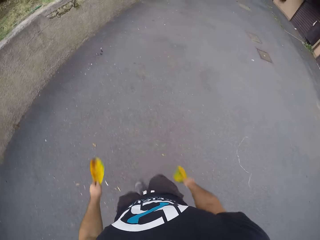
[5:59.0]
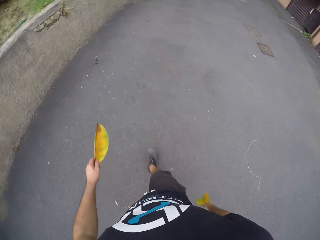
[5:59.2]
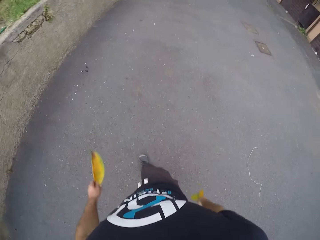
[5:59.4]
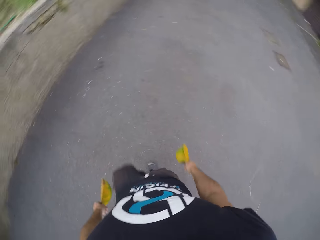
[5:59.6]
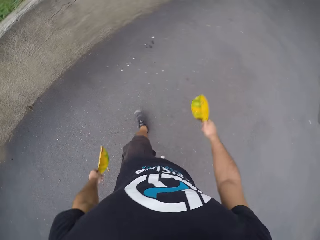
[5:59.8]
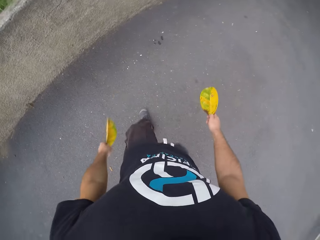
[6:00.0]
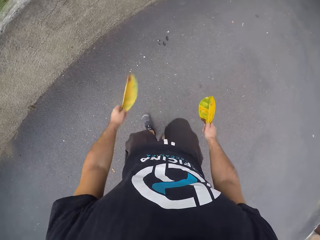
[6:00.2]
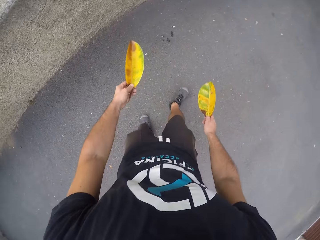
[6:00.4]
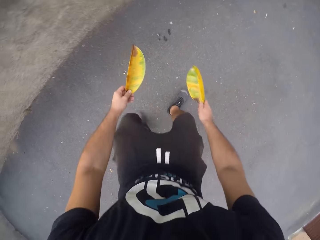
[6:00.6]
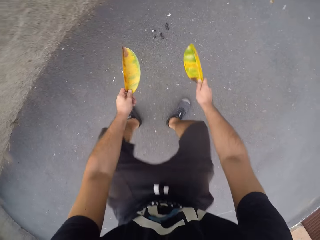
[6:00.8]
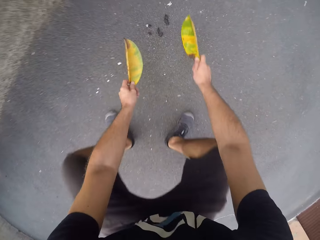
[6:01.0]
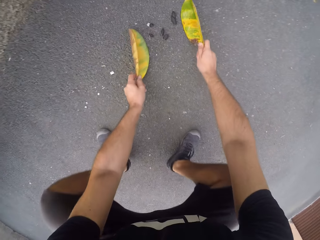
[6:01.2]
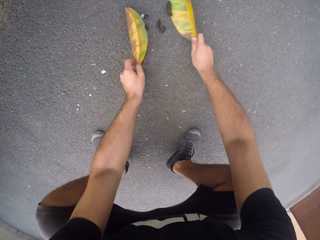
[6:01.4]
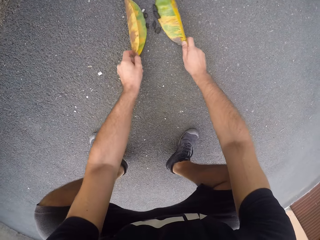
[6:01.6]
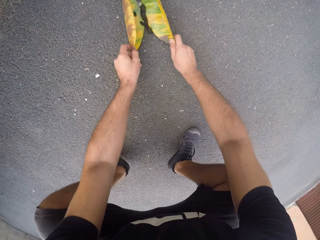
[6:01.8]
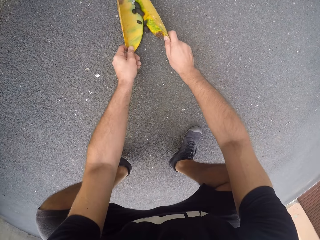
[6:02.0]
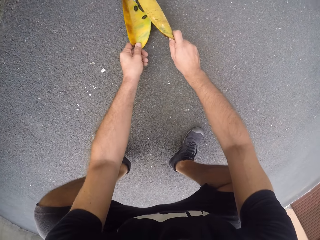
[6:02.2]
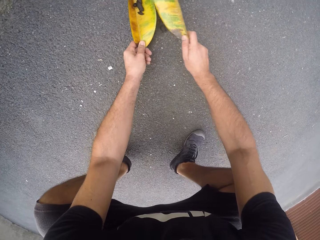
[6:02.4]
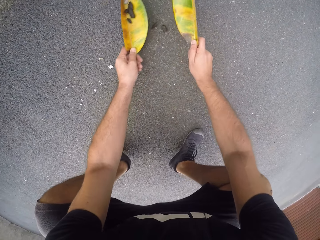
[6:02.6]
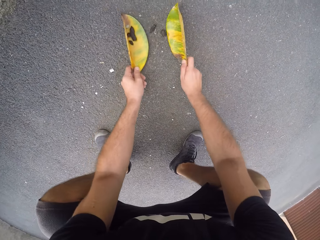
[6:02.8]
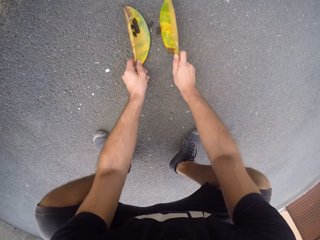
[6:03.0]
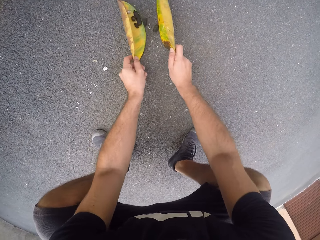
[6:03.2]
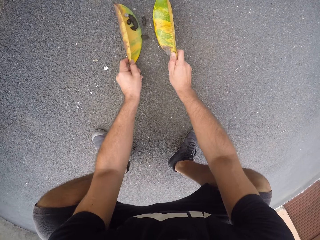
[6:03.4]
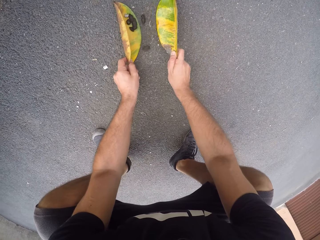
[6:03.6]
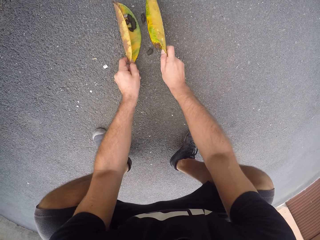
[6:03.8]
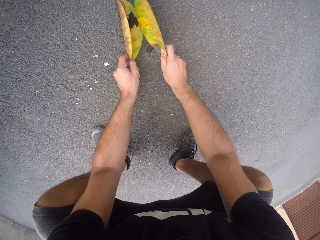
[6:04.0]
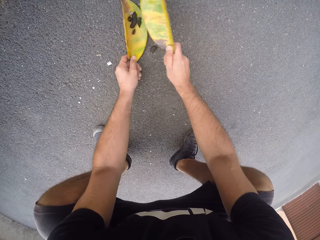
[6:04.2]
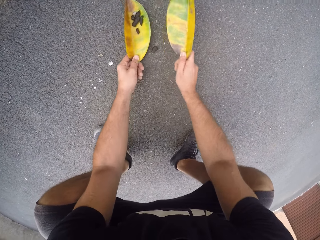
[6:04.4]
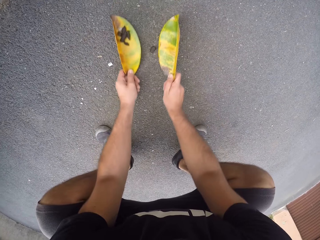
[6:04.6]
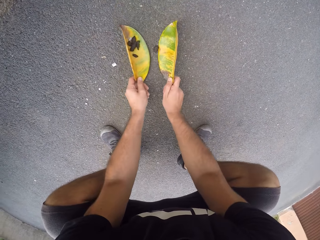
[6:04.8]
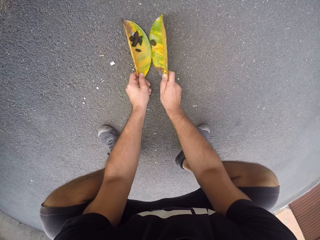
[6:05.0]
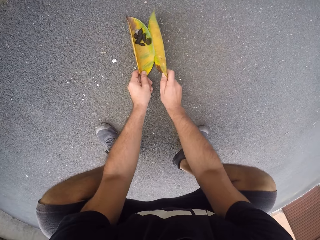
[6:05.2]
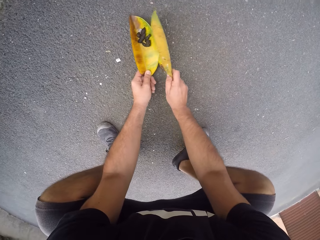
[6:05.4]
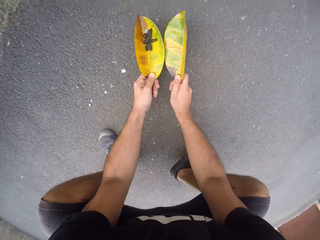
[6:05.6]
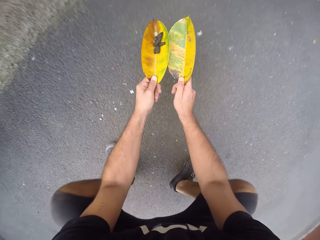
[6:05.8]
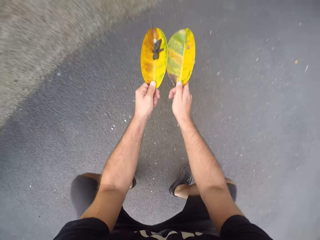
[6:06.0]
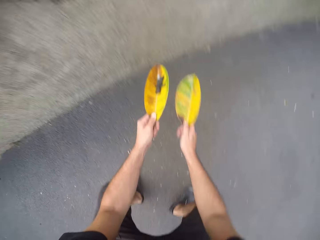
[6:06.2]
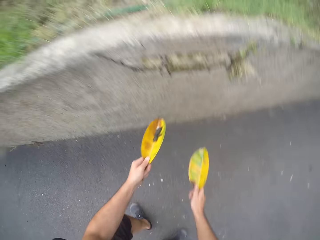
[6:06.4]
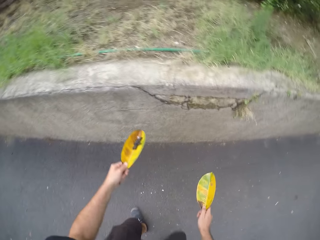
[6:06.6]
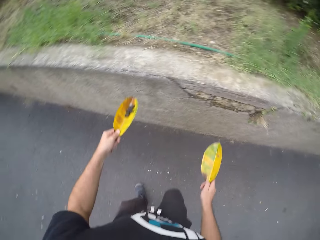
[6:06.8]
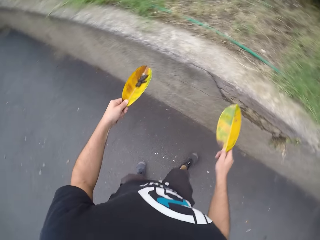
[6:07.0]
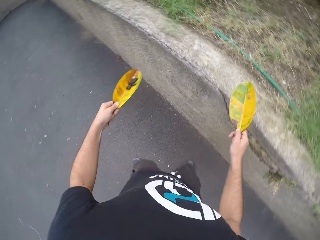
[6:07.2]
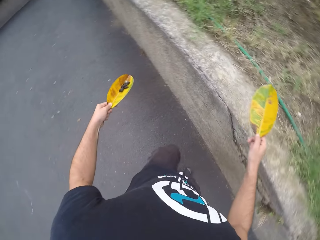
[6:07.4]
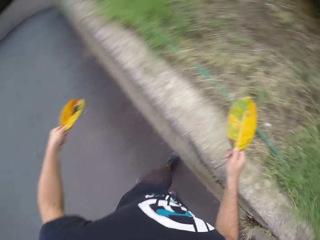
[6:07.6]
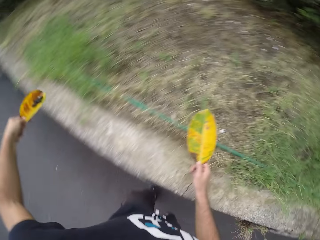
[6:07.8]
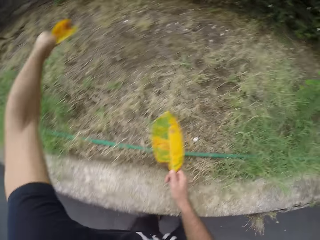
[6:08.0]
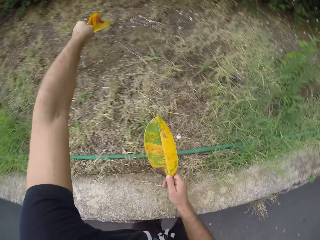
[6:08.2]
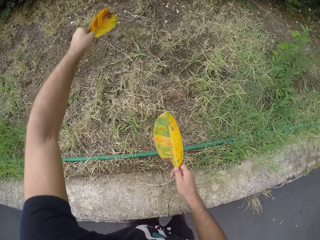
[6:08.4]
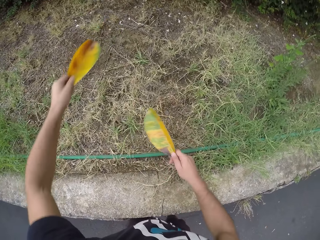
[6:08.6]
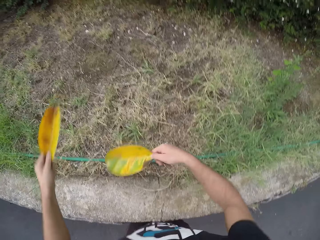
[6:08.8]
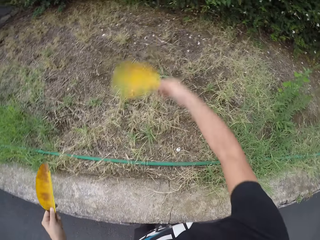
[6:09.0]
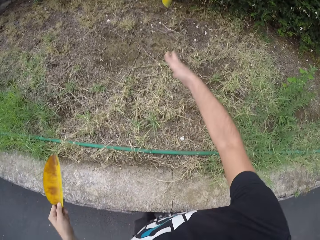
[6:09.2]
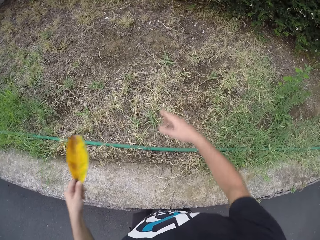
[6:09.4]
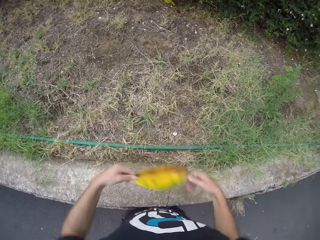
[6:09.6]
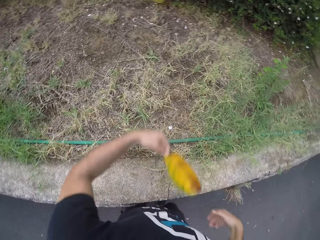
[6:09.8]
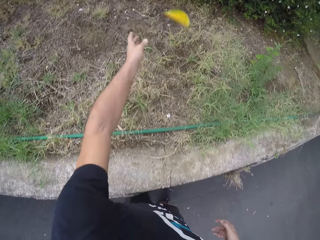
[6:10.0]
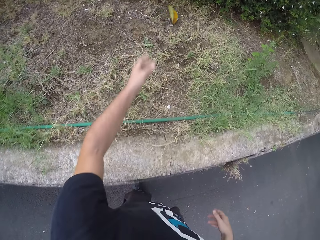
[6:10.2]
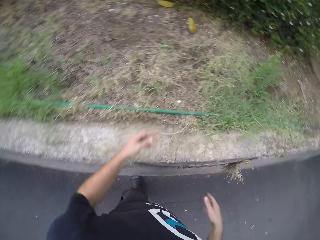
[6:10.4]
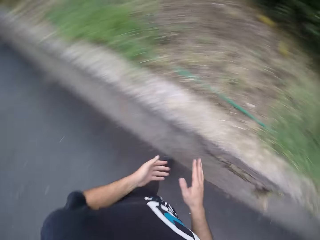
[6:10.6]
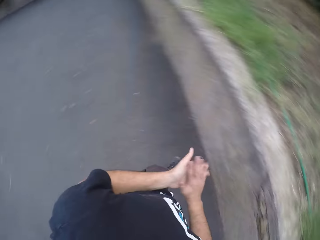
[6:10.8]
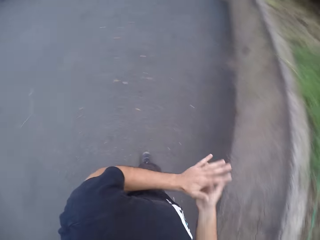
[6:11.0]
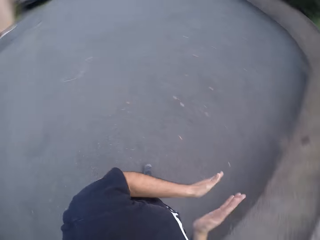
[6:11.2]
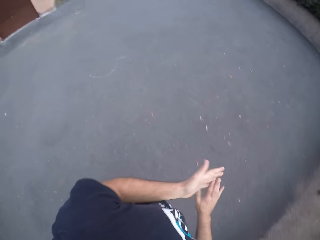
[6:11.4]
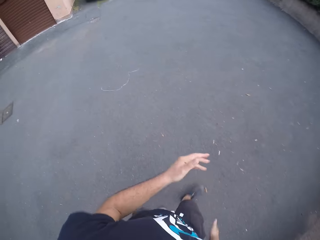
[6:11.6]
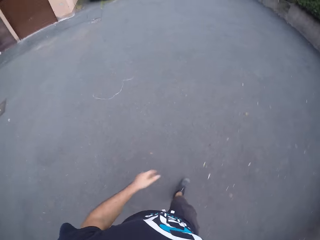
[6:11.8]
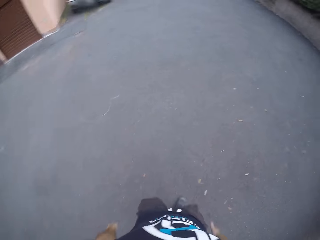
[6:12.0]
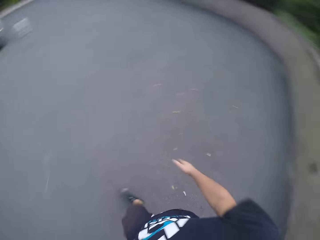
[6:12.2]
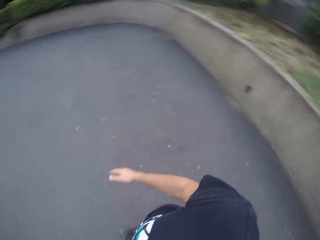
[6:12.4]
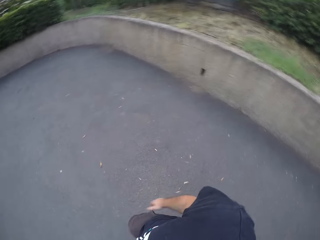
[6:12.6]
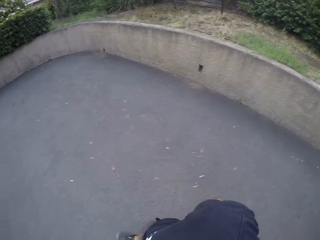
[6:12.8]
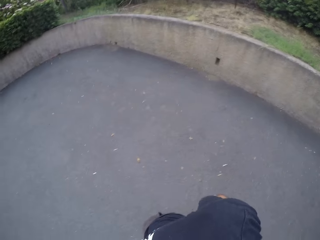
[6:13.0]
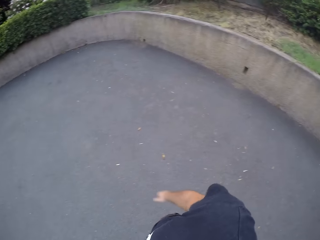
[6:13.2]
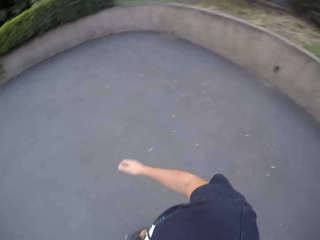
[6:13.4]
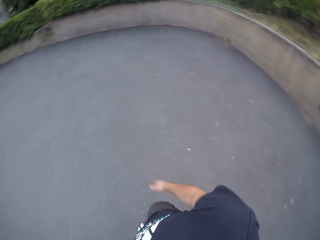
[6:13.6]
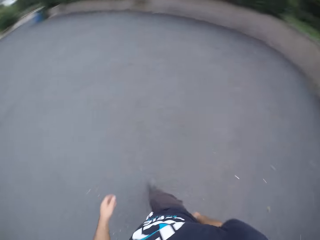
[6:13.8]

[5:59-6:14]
The camera wearer packs dog poo from the ground with the leaves in his hands. He throws the dog poo in the leaf in his left hand into a bush. He throws the leaf in his right hand into the bush. He throws the leaf in his left hand into the bush. He rubs his hands against each other. He taps his hand.

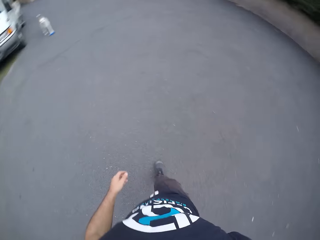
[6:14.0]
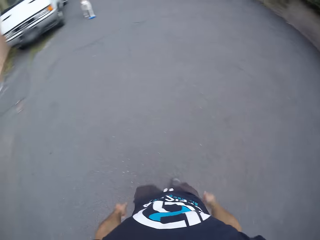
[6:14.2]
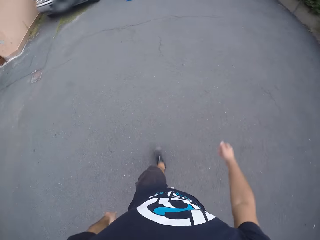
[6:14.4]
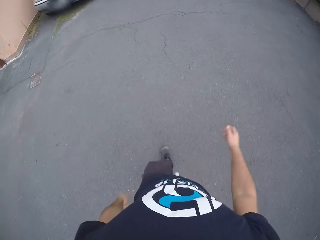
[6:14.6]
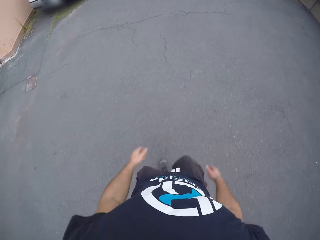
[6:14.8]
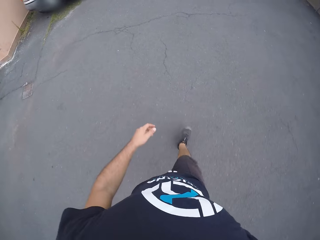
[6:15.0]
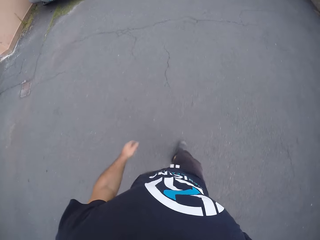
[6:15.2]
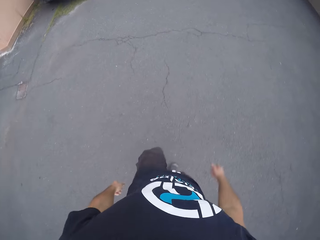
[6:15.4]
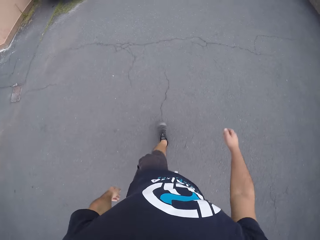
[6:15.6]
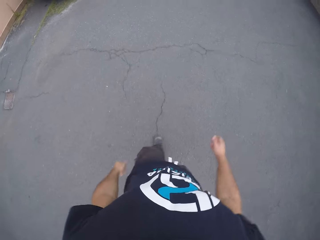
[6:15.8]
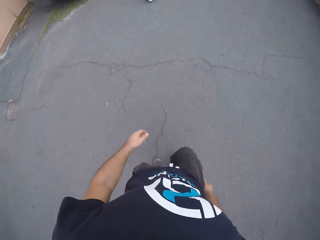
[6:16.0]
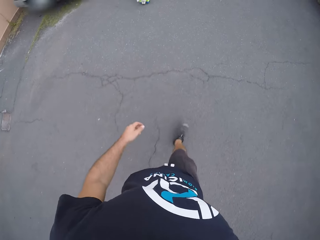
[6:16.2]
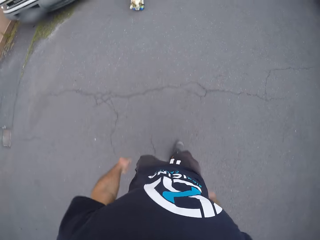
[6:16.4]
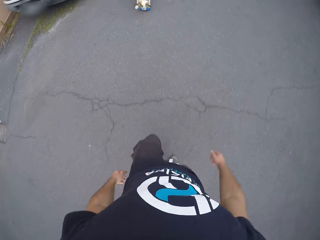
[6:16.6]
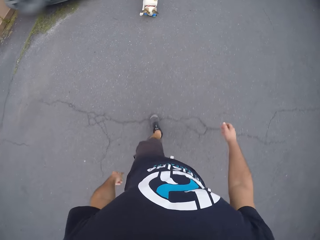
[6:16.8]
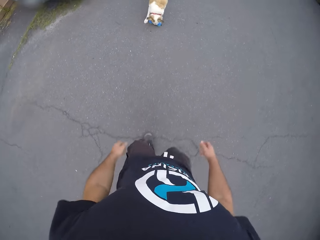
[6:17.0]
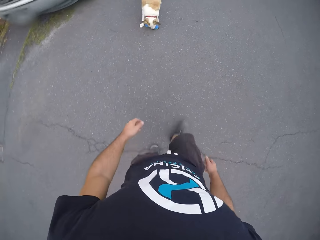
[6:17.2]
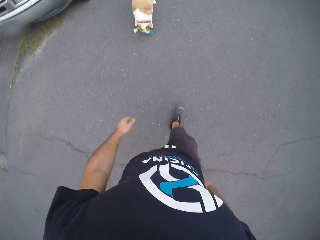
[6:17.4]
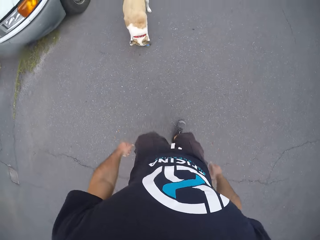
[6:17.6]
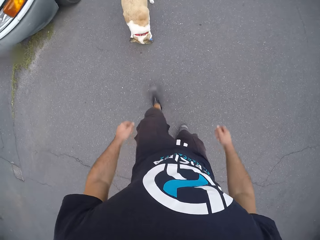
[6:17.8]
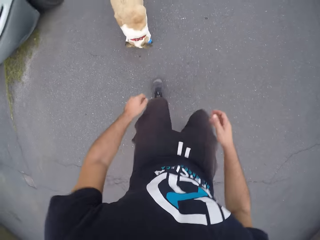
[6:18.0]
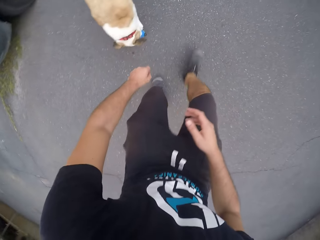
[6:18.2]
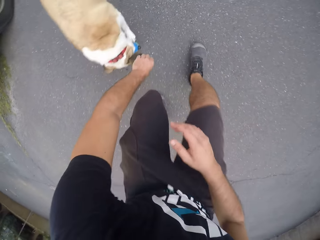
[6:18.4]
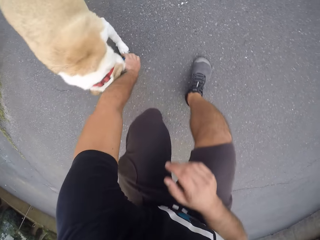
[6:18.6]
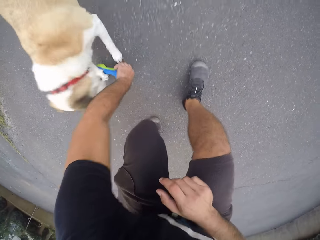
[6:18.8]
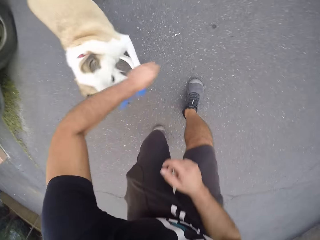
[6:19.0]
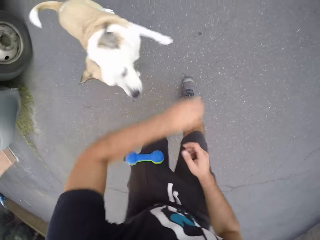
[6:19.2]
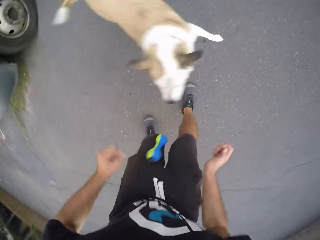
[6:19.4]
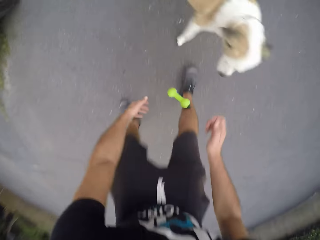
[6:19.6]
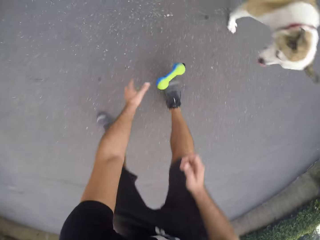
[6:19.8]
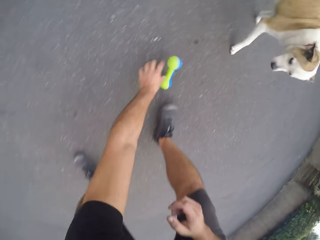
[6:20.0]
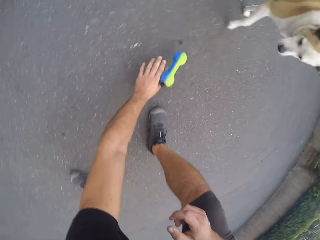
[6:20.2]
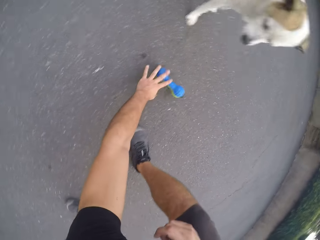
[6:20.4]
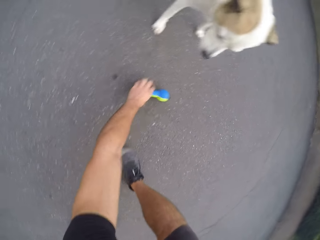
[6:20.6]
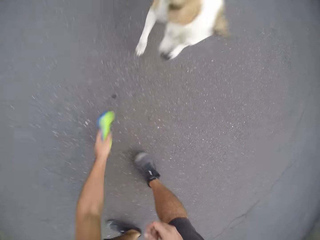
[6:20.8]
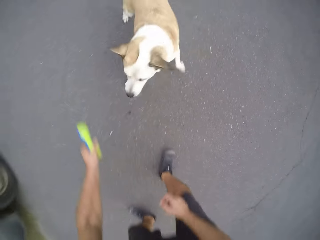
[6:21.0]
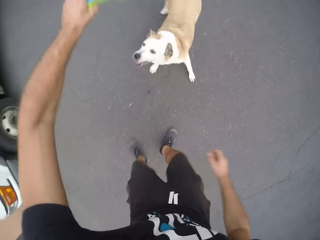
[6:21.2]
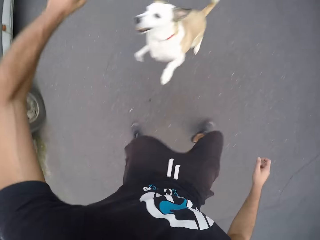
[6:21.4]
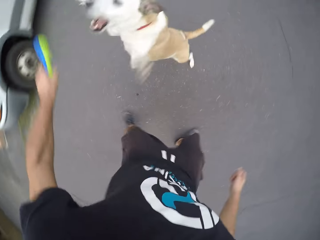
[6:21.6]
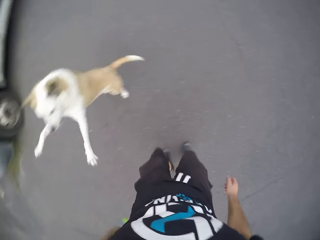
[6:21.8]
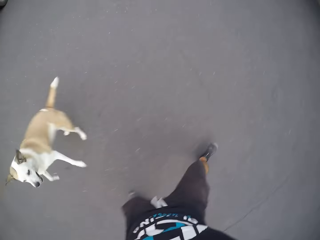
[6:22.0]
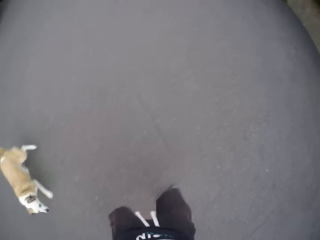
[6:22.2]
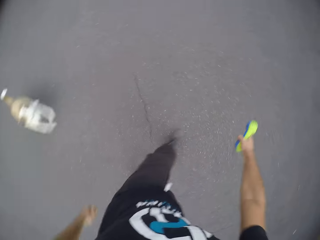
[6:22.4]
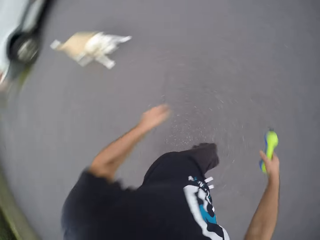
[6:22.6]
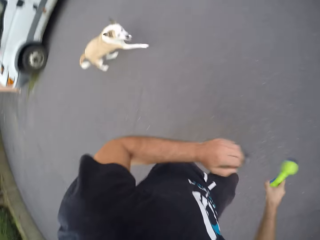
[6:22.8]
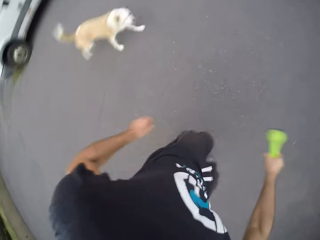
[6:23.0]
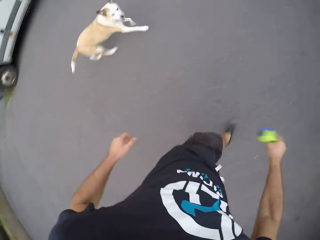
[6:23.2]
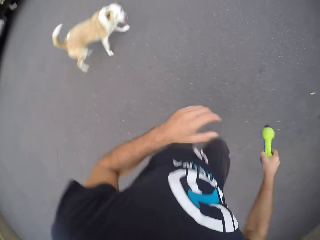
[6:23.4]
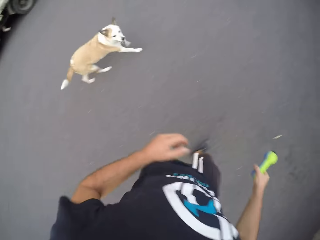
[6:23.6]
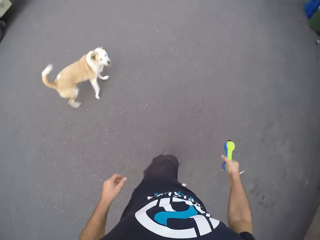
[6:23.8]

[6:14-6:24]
The camera wearer walks down the road. The dog plays with the toy rubber bone with its mouth. The camera wearer walks towards the dog on the road. He picks the toy rubber bone on the ground with his left hand. The dog jumps. The camera wearer drops the toy rubber bone on the ground with his left hand. He picks the toy rubber bone on the ground with his left hand. He plays with the dog with the toy rubber bone in his left hand. The dog jumps. The dog runs after the camera wearer. The camera wearer plays with the dog with the toy rubber bone in his right hand.
